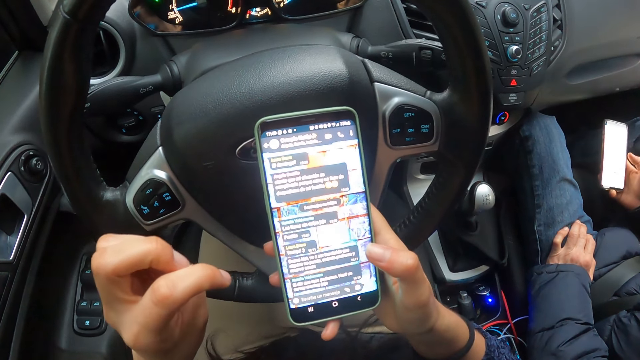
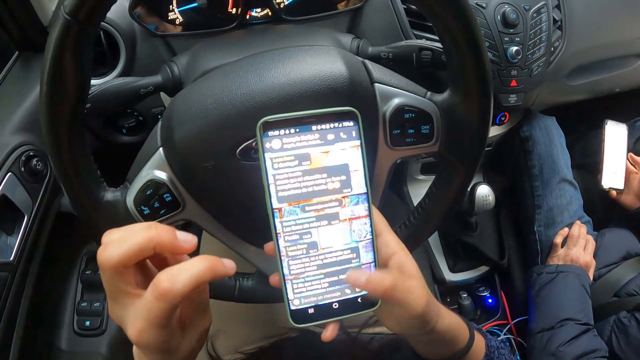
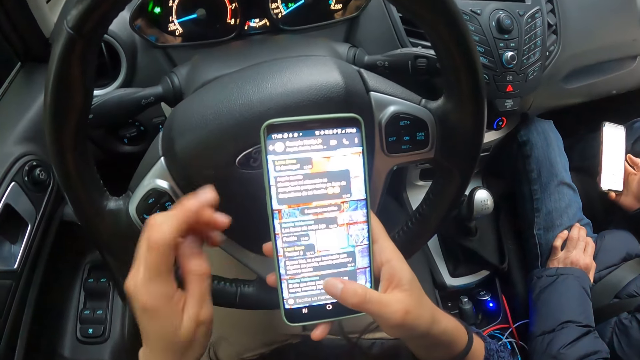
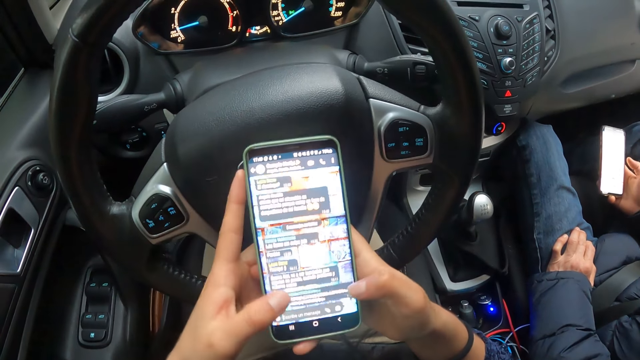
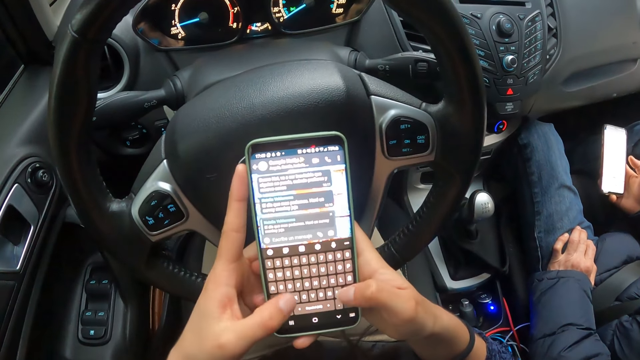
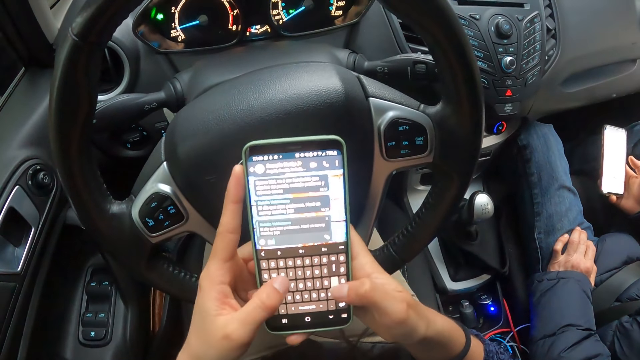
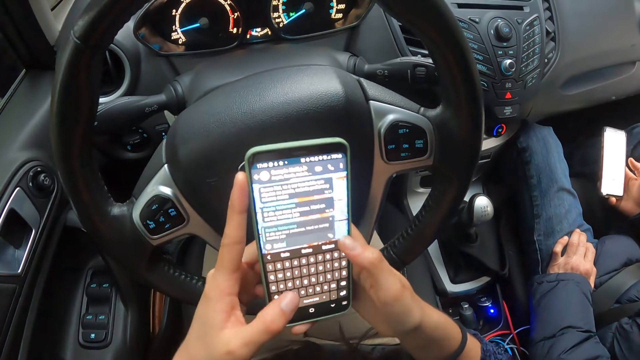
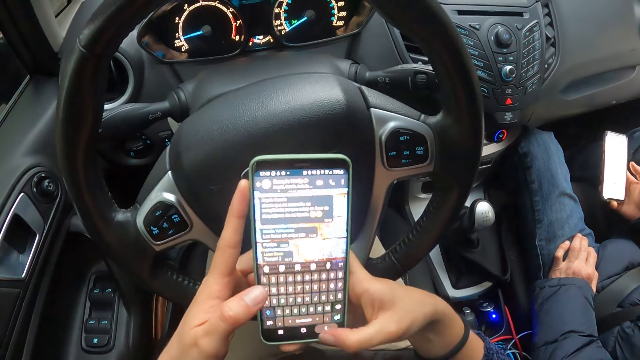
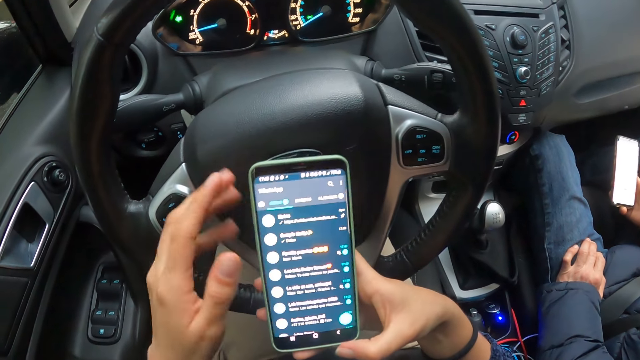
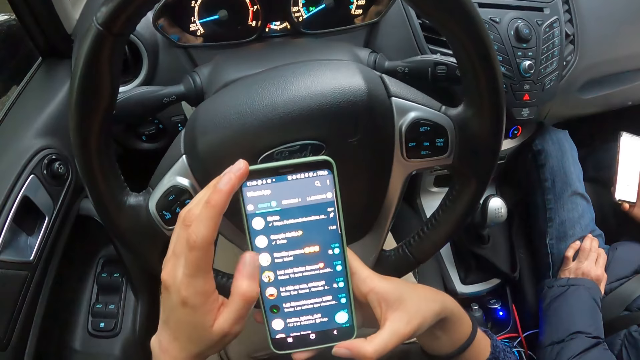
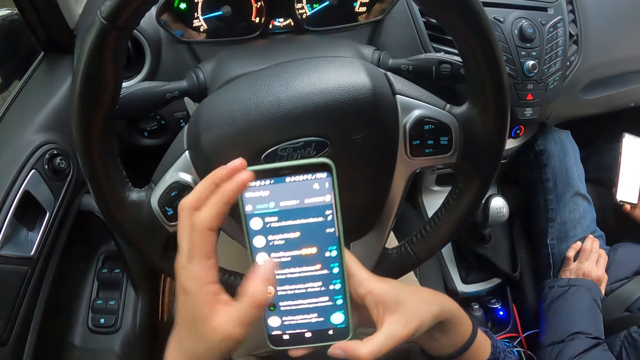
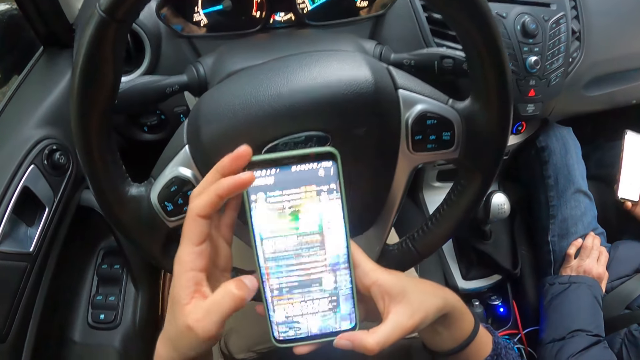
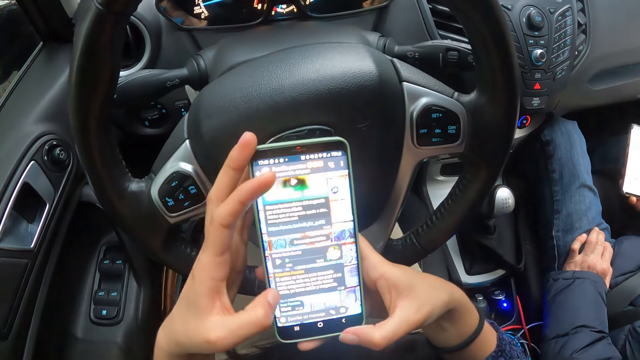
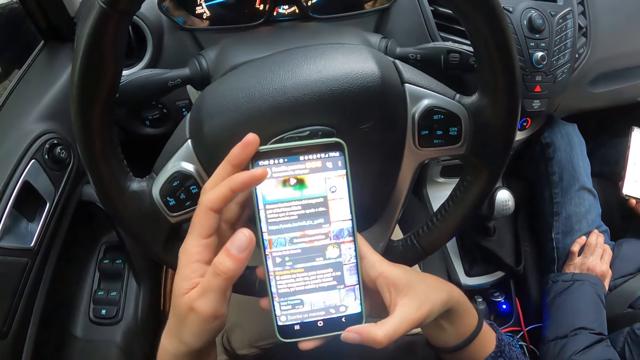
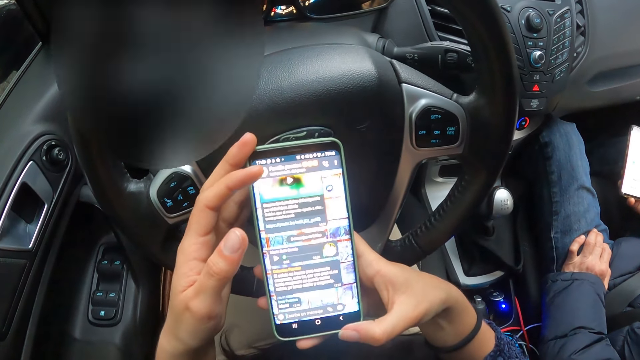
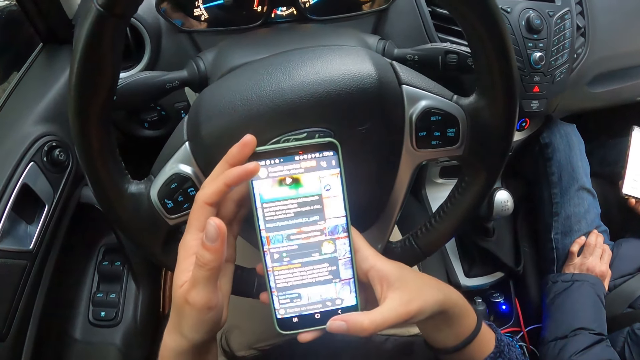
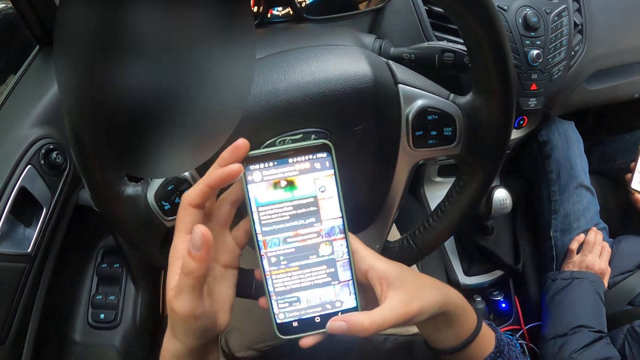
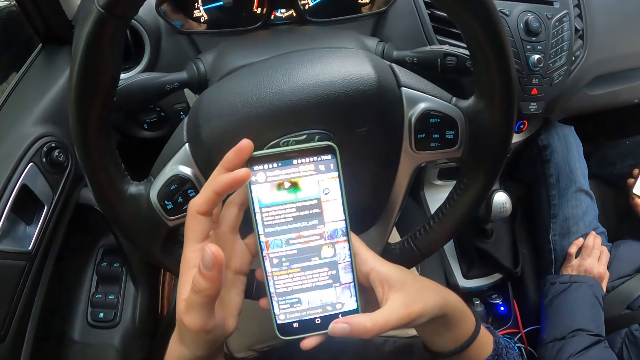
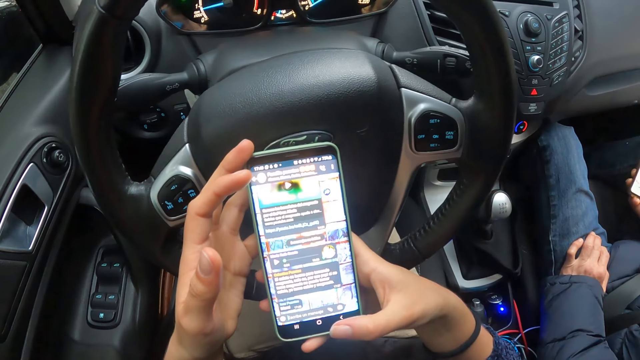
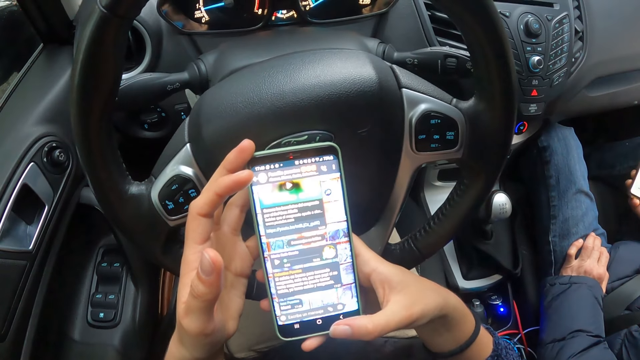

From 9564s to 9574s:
The camera wearer holds the phone with both hands. They operate the phone with both hands.

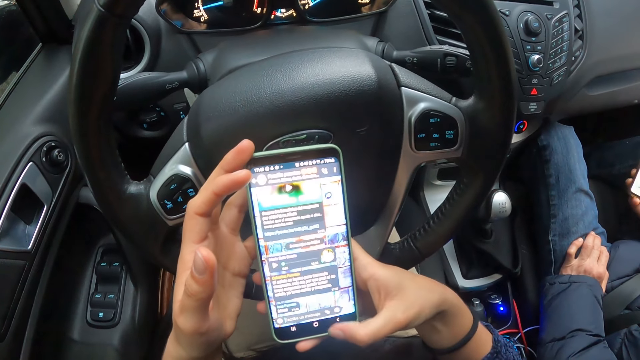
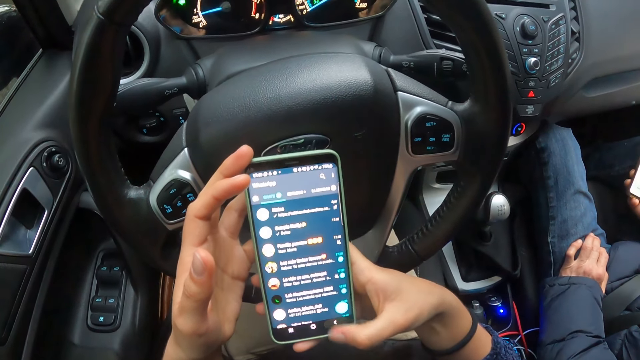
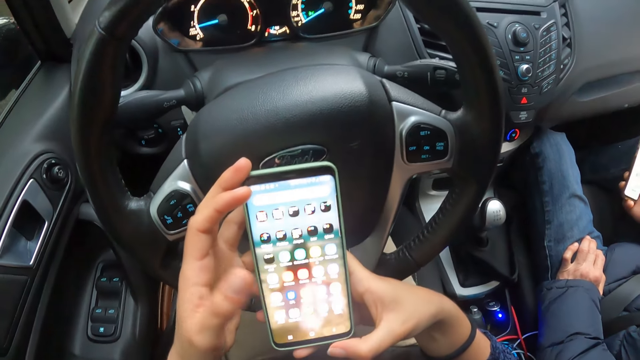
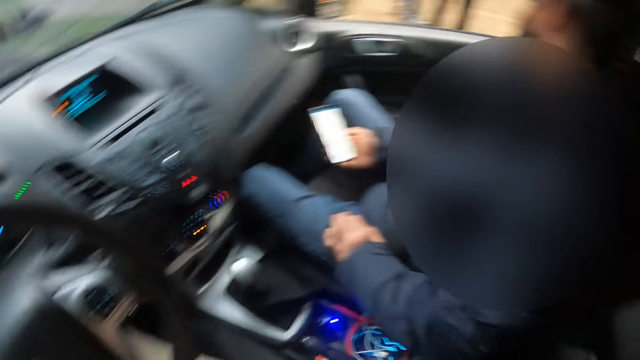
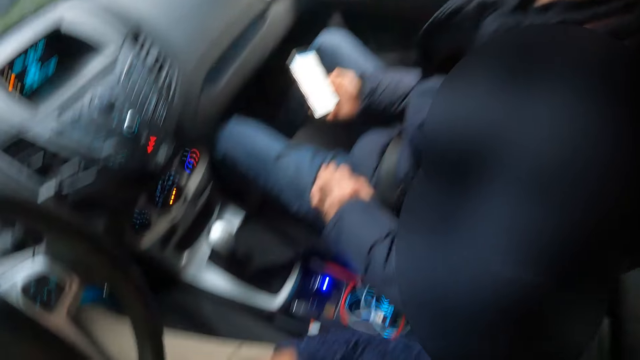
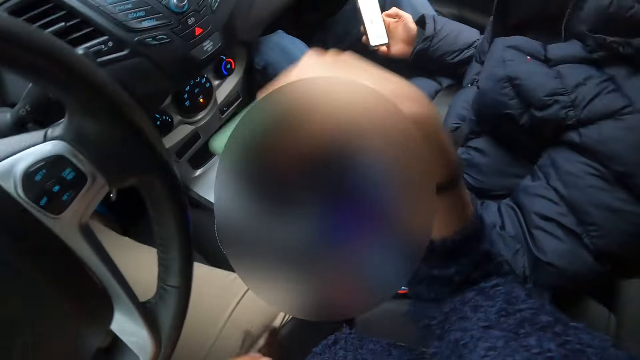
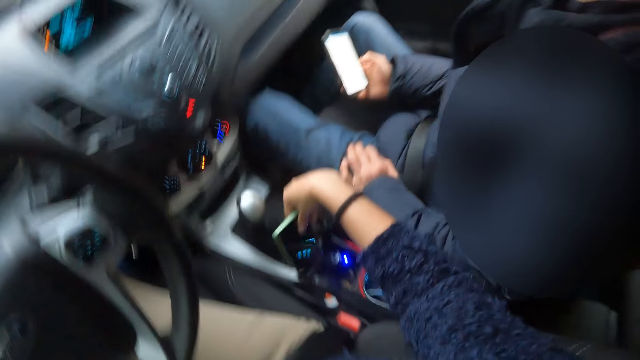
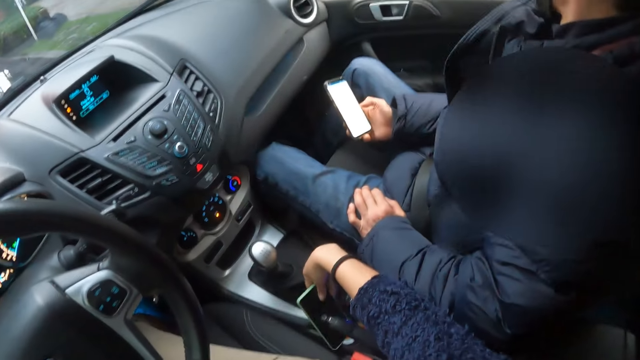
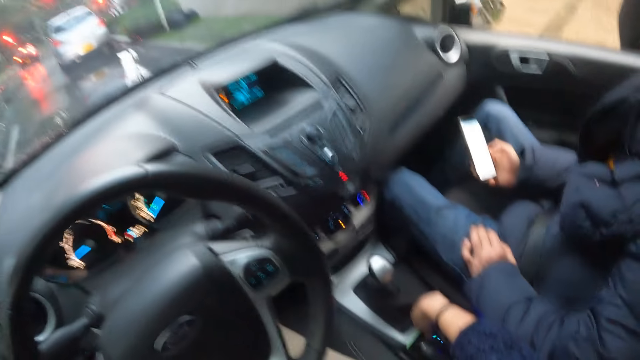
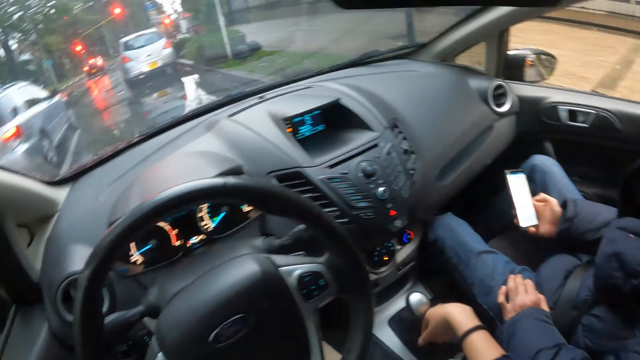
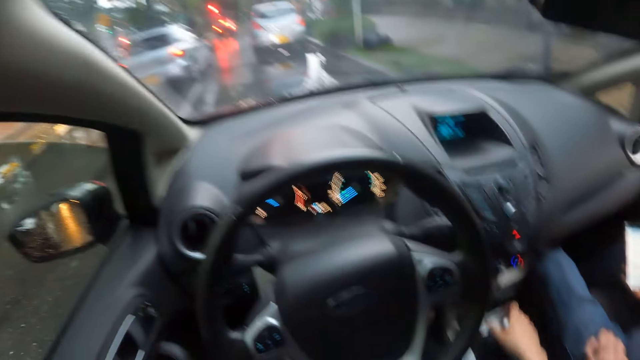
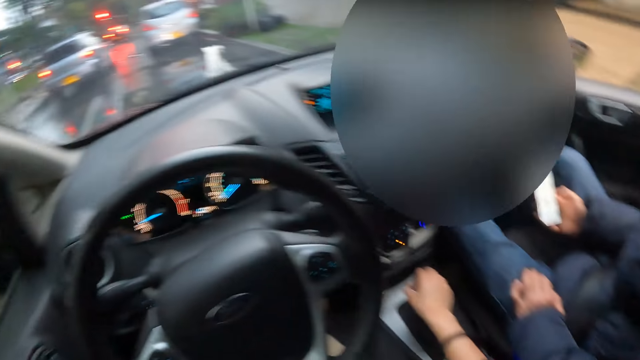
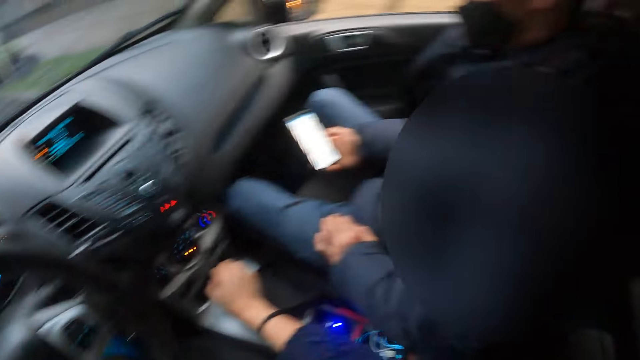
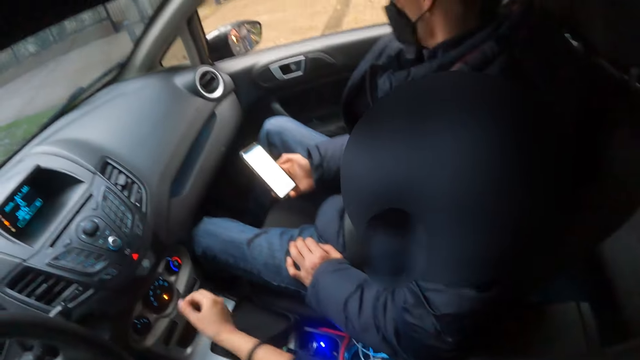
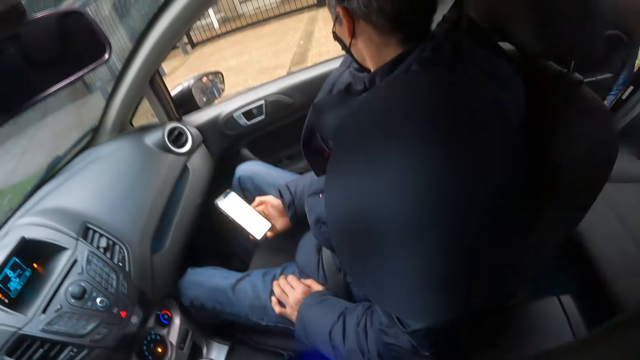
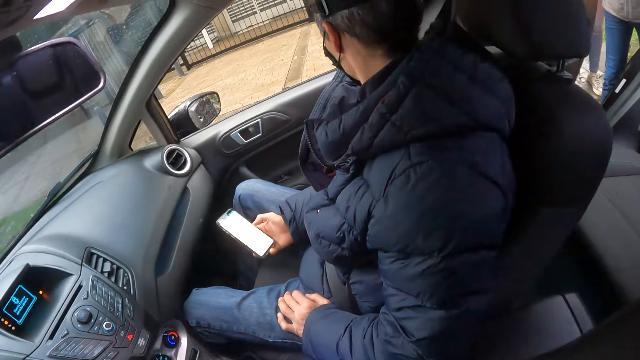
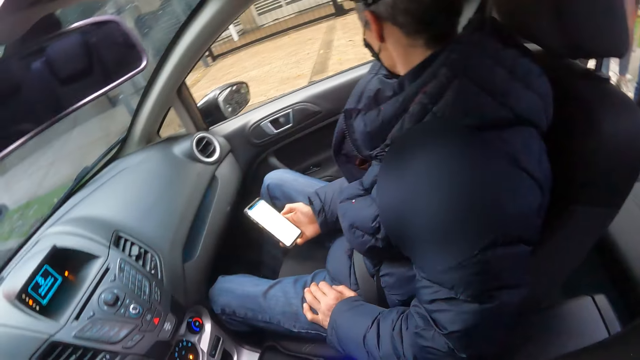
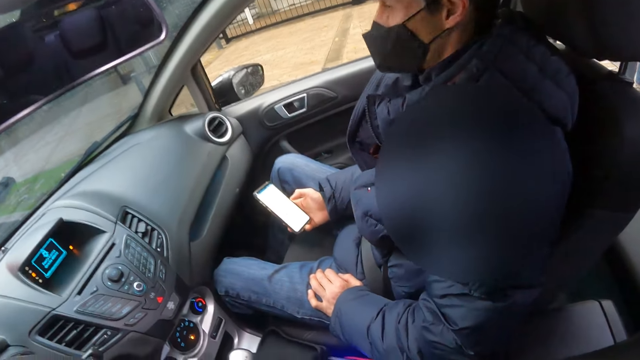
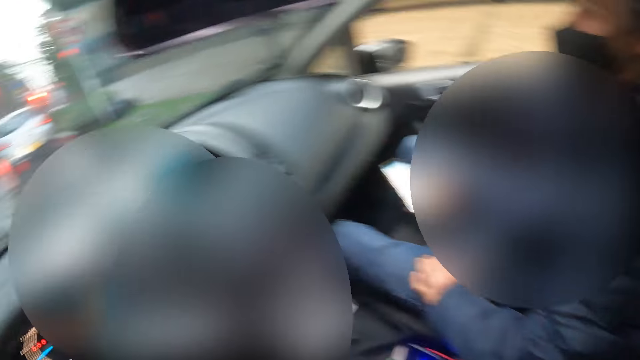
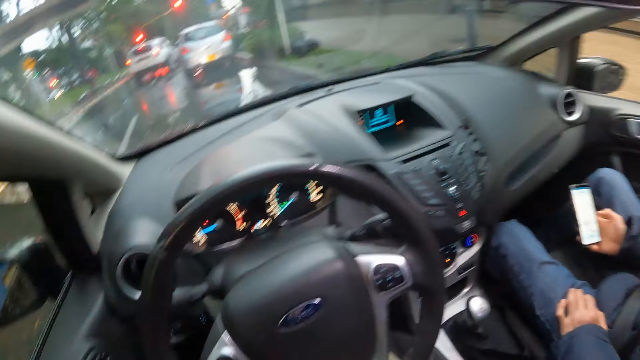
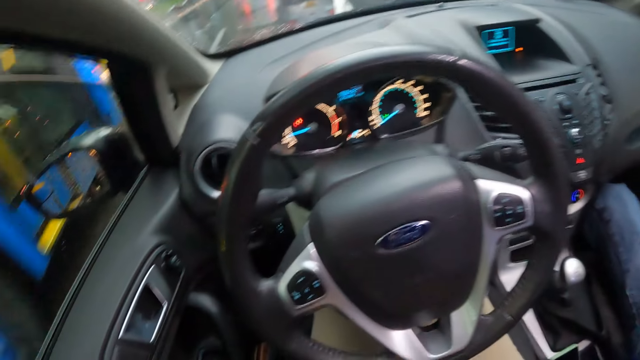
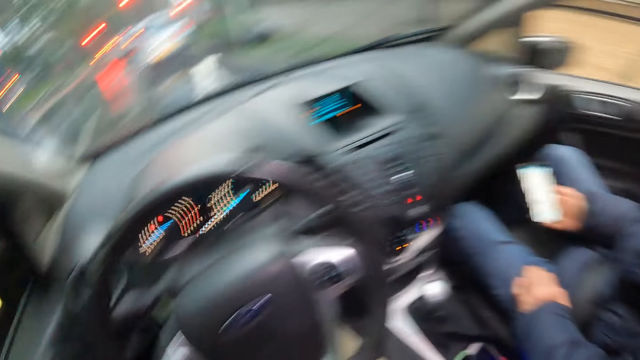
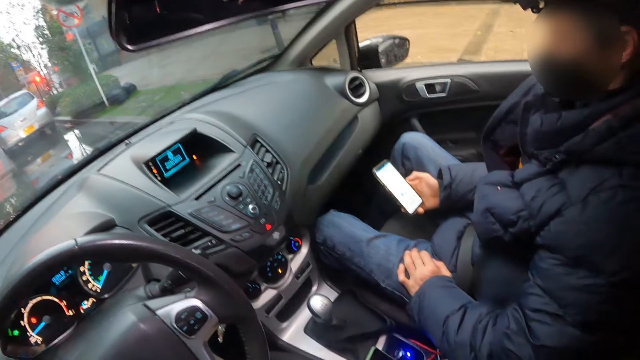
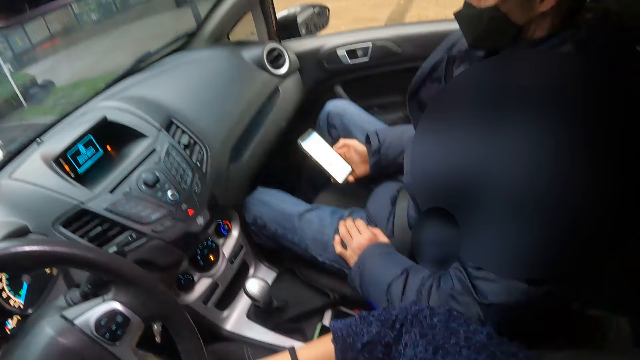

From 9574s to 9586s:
The camera wearer holds the phone with his right hand. He places the phone in a cup holder in the car with his right hand. He holds a gearshift with his right hand. He touches the gear.
